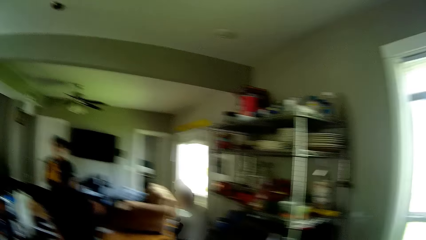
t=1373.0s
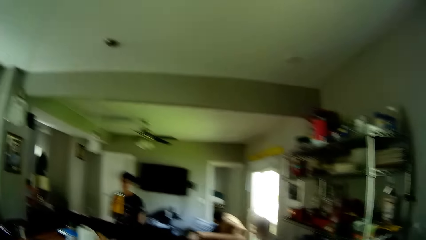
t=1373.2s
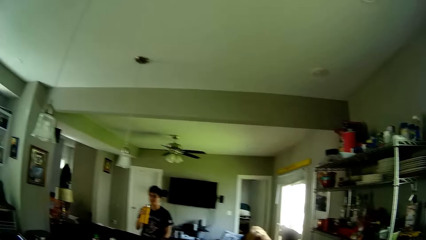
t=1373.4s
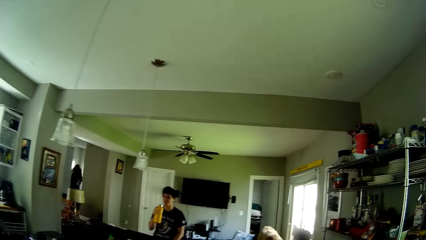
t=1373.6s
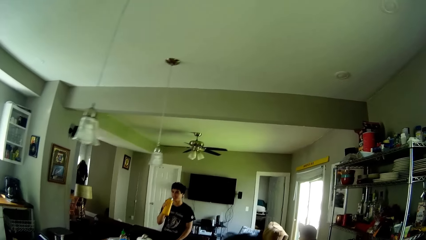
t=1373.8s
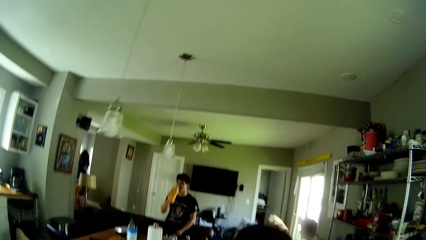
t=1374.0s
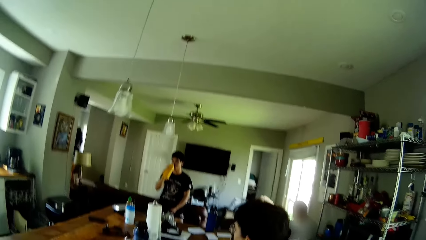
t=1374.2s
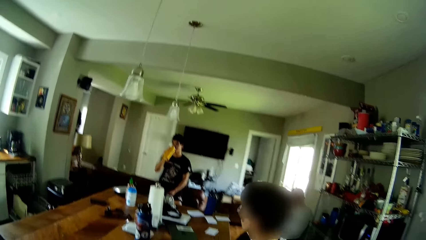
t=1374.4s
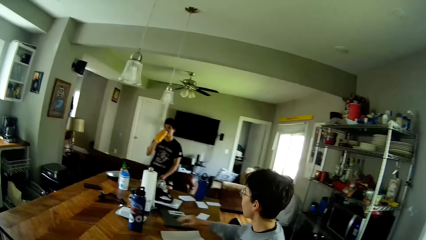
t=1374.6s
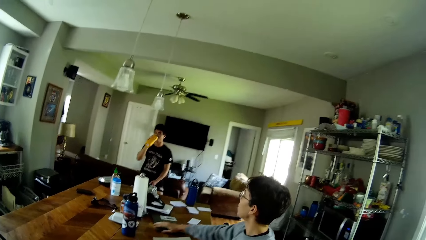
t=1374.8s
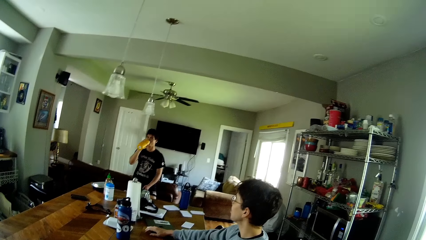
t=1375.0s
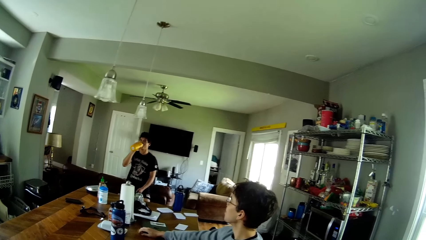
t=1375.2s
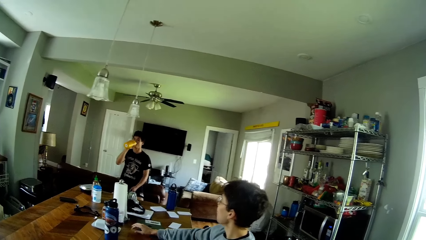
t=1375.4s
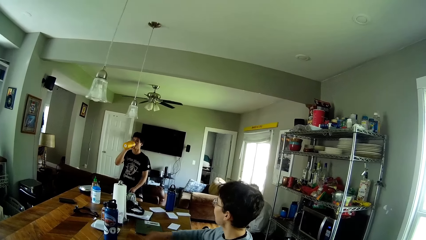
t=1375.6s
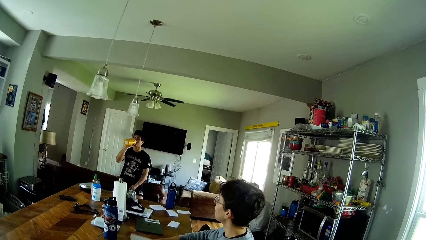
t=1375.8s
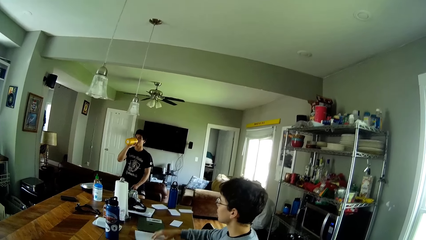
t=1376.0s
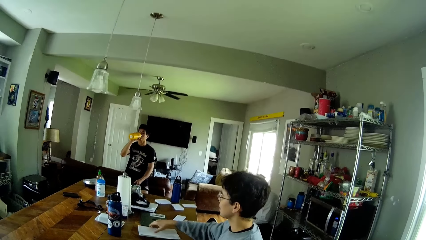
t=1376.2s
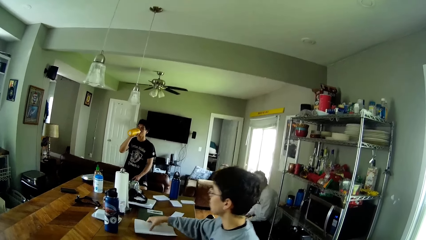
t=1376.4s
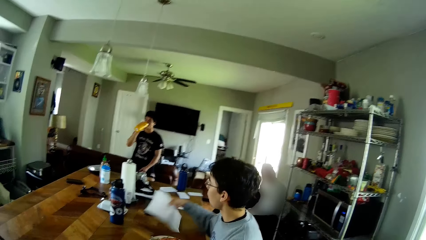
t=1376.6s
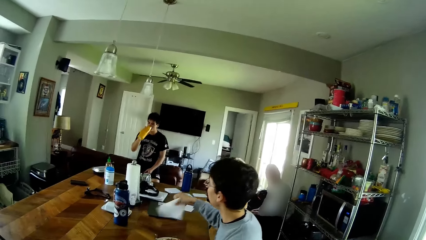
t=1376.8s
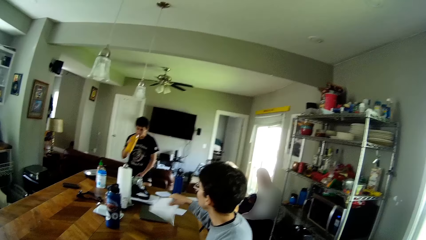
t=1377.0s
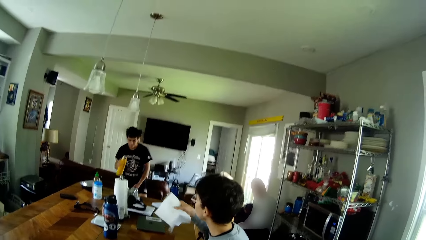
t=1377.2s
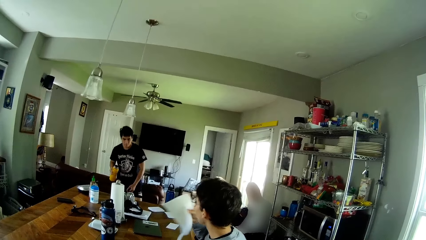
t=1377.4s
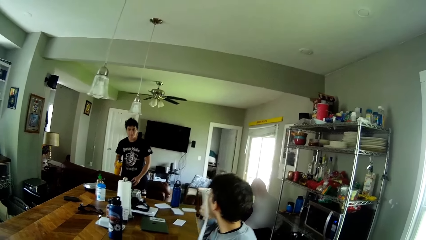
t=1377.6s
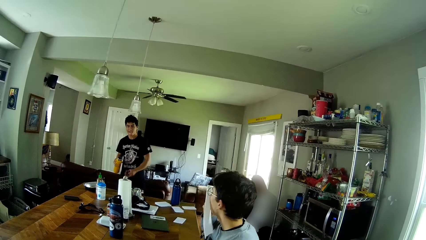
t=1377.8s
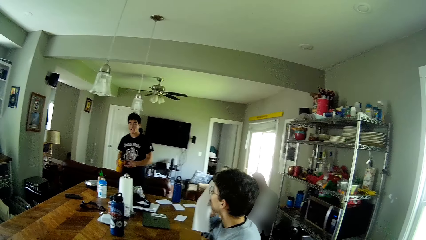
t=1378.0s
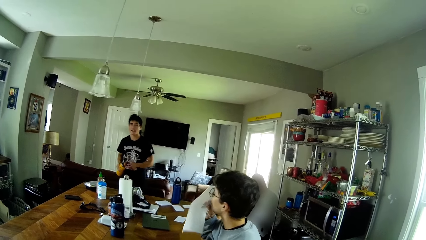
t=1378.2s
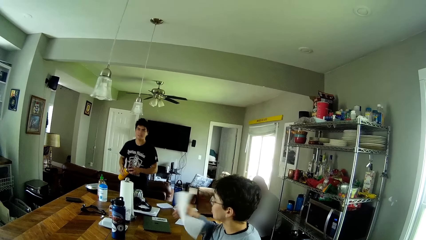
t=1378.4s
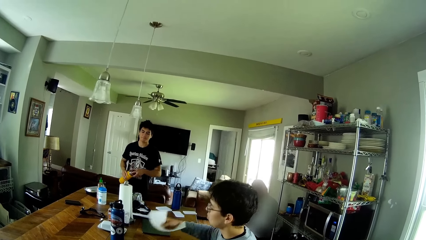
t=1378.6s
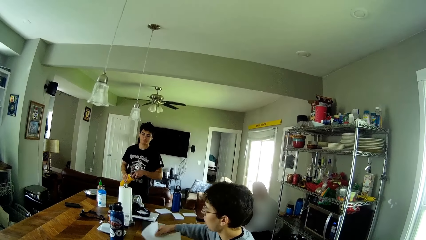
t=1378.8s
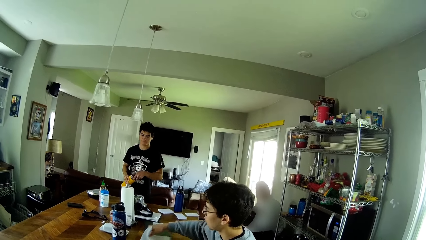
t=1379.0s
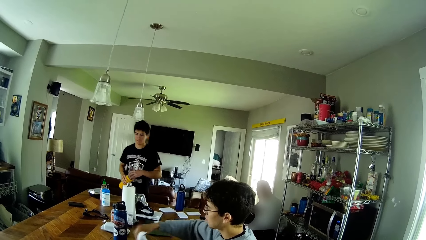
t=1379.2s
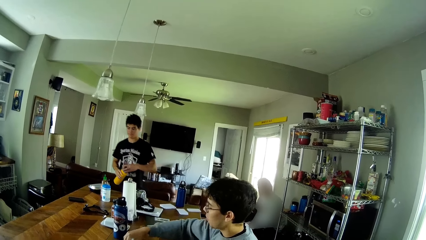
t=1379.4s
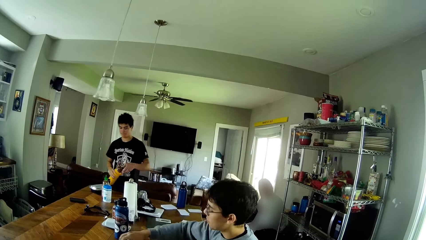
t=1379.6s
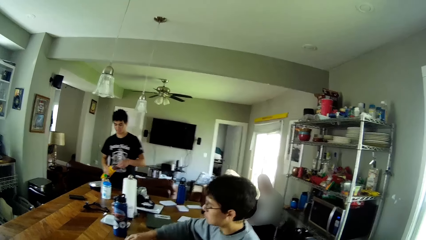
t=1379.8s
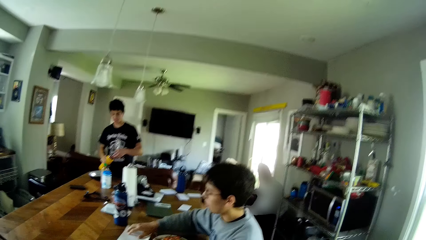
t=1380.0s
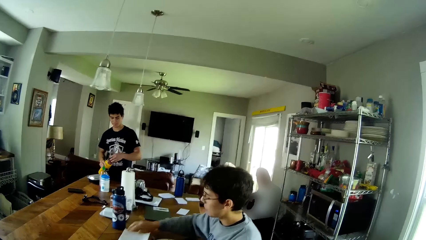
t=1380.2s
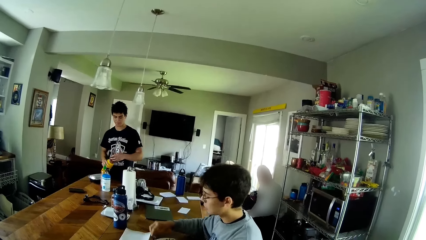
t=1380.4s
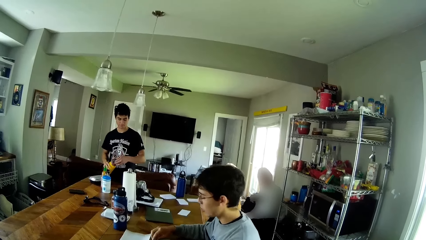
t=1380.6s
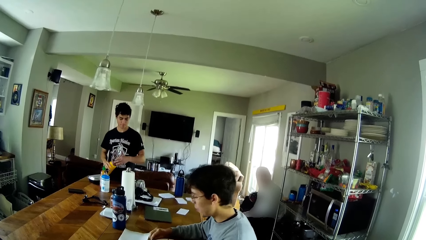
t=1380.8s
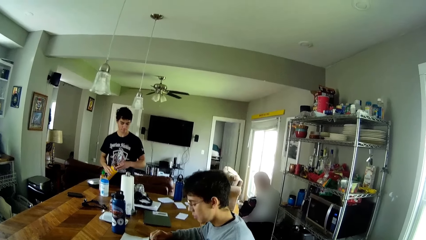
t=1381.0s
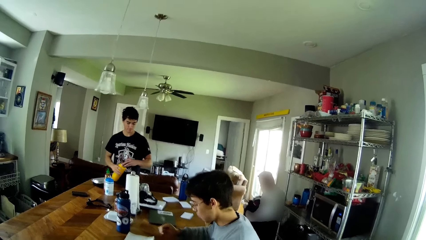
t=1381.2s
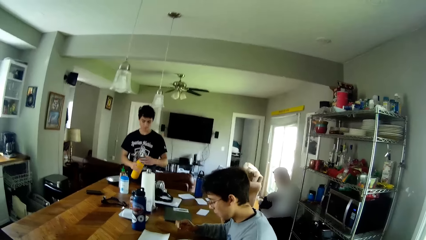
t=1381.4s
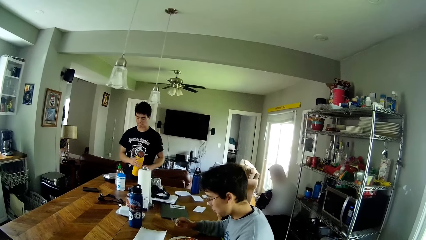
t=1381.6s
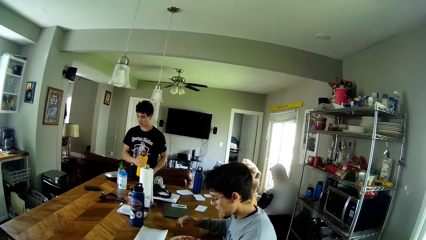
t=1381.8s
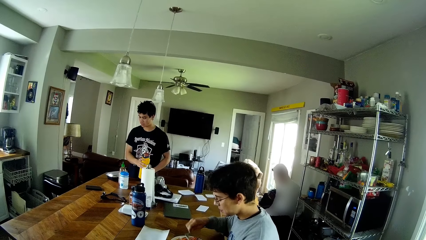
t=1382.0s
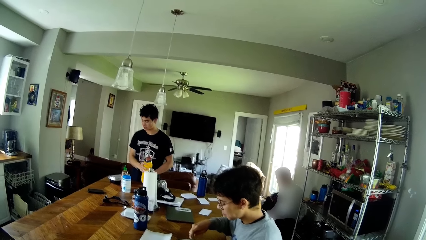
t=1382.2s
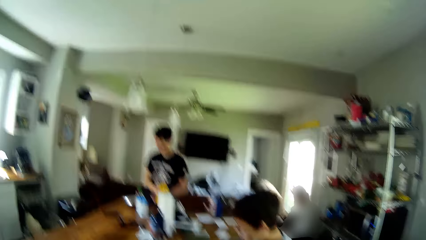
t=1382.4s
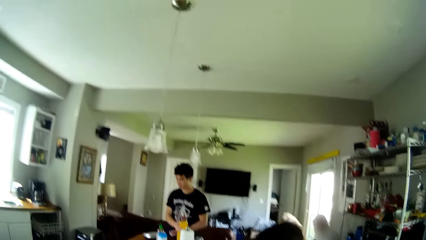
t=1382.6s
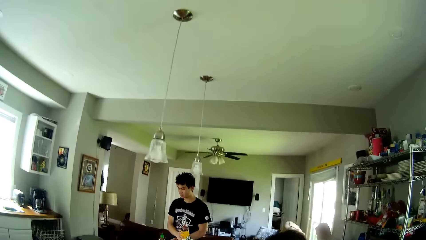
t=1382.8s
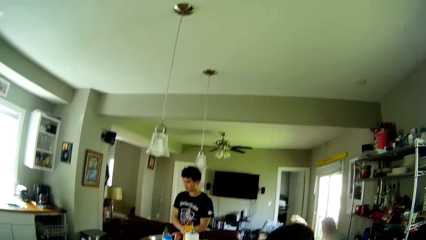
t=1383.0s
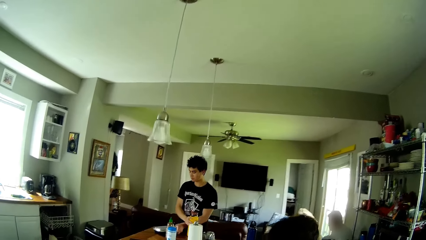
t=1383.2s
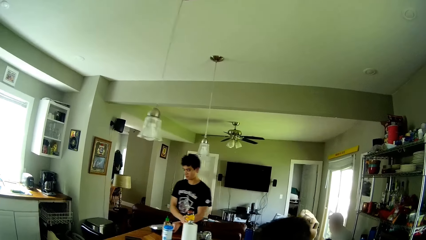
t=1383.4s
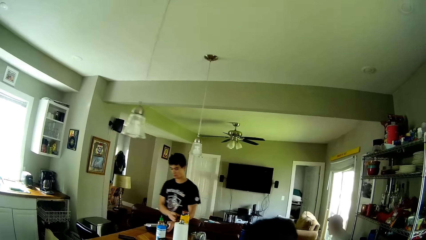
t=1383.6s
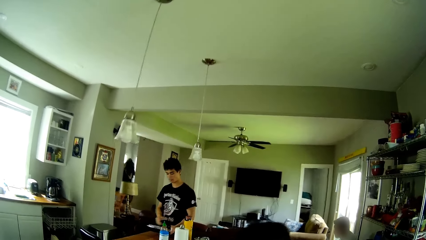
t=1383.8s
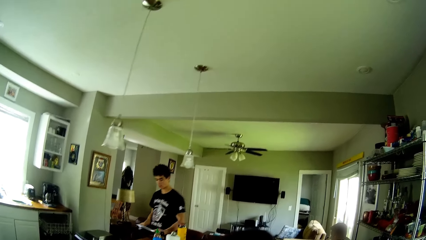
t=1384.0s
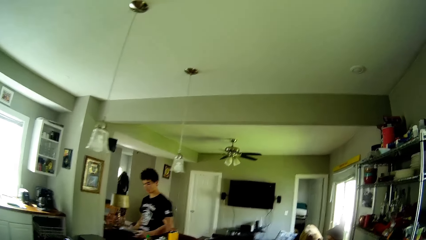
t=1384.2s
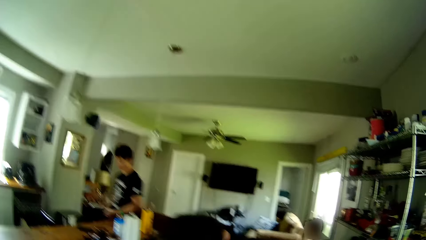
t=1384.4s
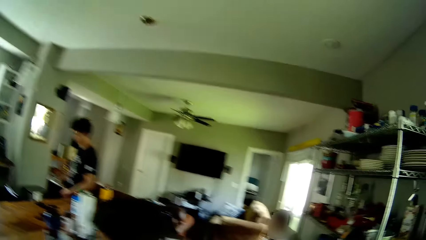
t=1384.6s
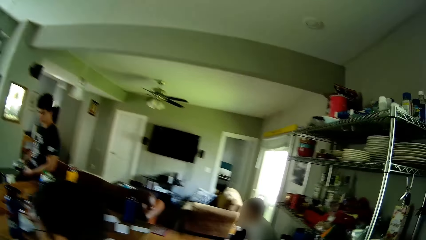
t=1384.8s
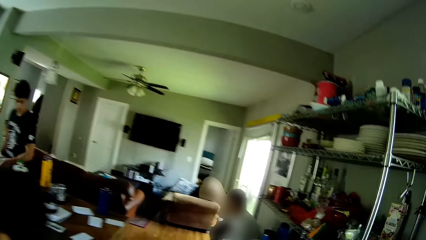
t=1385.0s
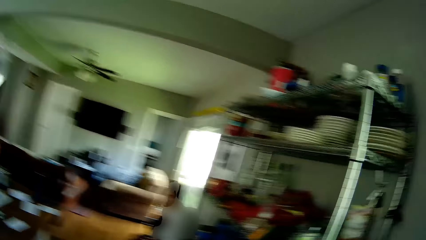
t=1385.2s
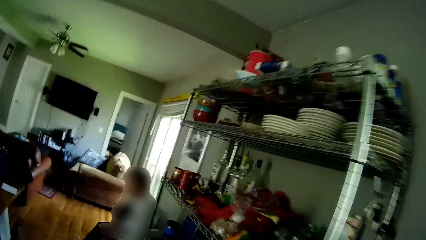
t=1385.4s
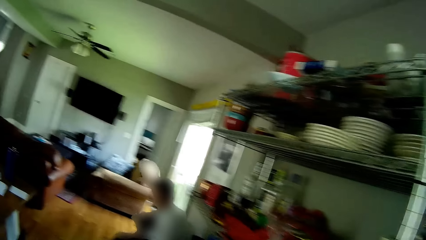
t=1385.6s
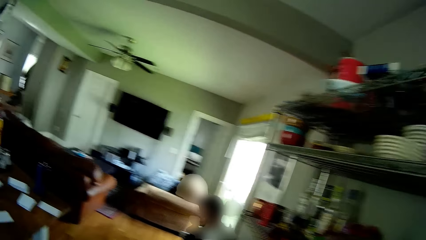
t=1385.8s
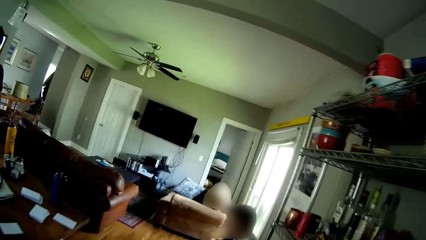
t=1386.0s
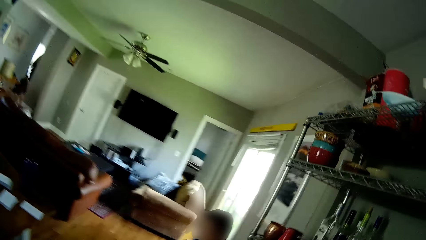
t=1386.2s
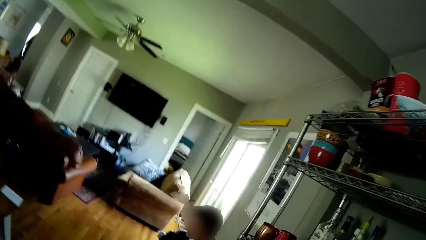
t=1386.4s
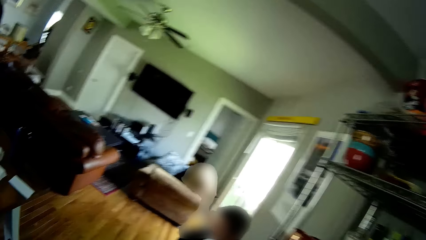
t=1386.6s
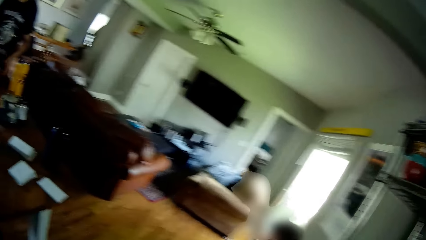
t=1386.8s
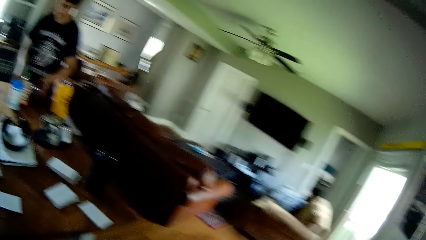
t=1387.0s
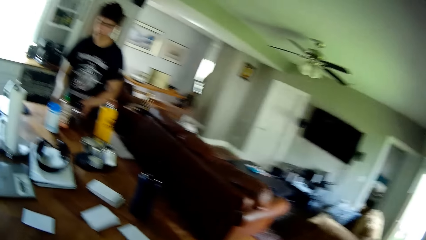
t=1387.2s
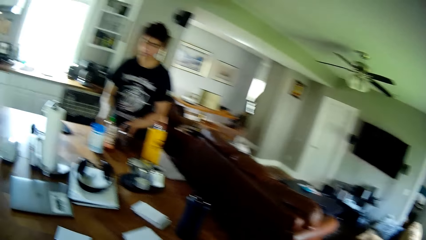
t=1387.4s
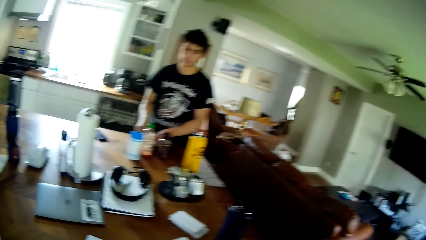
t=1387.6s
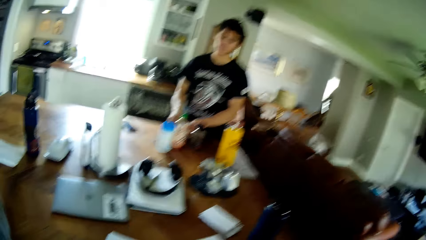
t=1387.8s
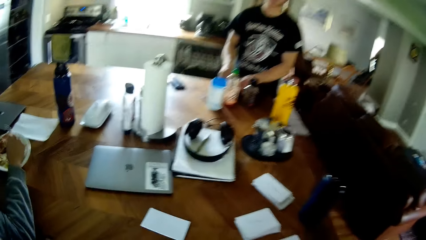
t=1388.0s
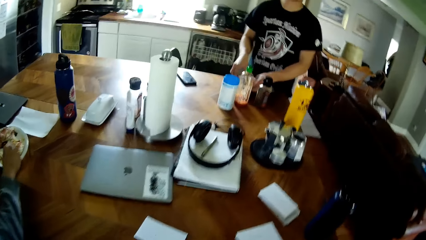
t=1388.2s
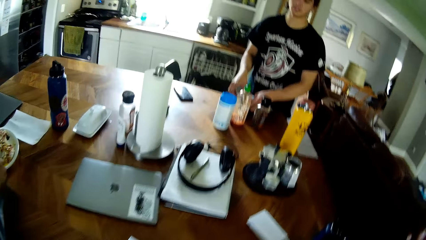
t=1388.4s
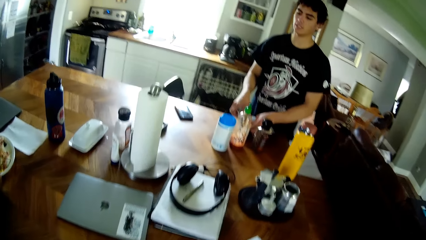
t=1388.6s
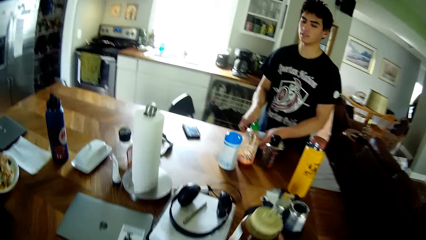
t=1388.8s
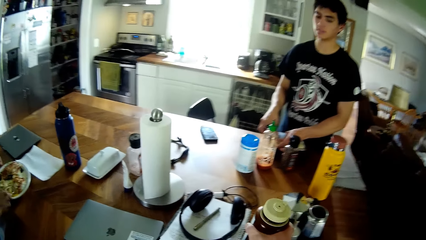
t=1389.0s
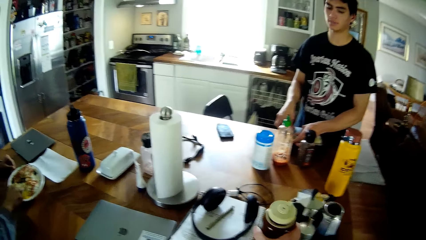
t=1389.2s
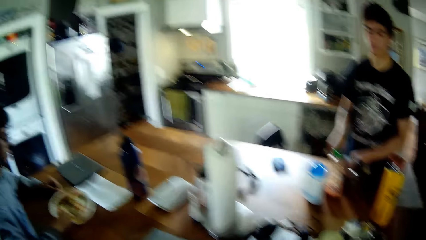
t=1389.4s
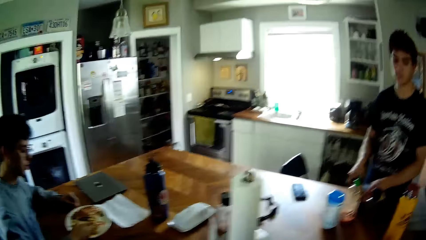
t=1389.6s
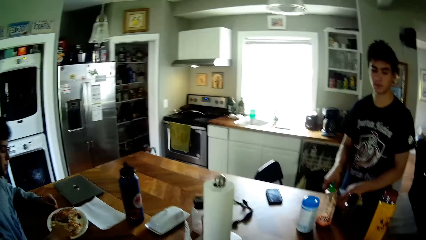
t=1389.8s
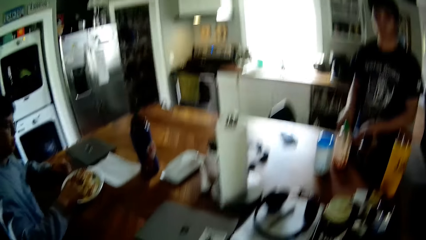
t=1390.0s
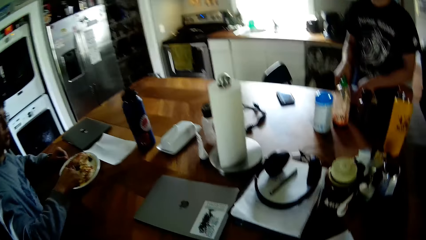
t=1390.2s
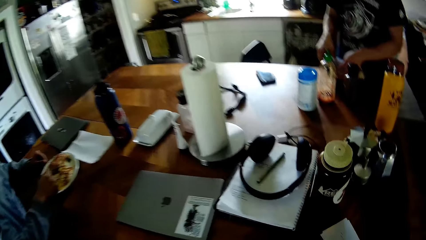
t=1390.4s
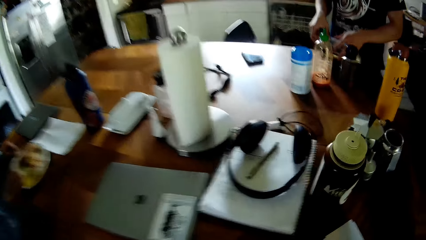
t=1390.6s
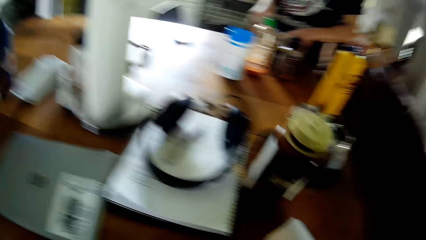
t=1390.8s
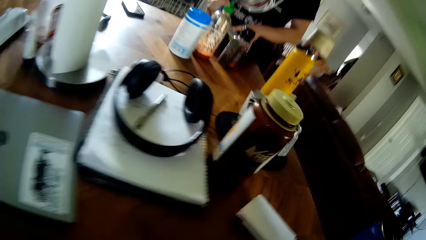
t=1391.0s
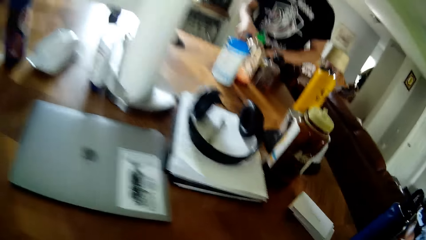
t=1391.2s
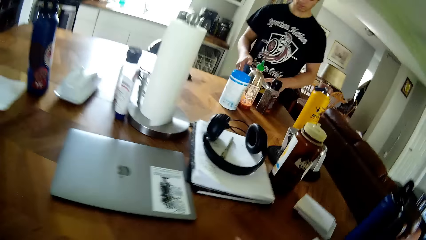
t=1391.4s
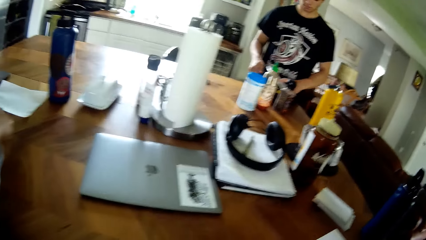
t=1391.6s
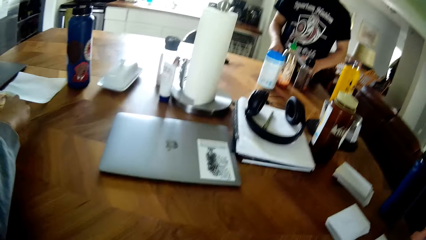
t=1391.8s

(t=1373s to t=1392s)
The camera wearer walks along the table. A man drinks from the bottle in his right hand. Another man moves a book on the table with his right hand, picks up a paper on the table with his right hand, and shakes the paper in his right hand. The other man wipes his mouth with the paper. The first man covers the bottle in his right hand with a cover in his left hand. The first man tightens his water bottle lid. The other man drops the paper in his right hand back on the table. The camera wearer picks up the fork in the plate with his right hand. The other man eats food on the table. The first man picks up a plate on the table with his left hand, drops the bottle in his right hand on the table, and passes the plate to his right hand. The first man walks along the table. The camera wearer walks along the table. The other man eats the food in the plate with the fork in his right hand. The camera wearer drops the bottle in his right hand on the table. The first man opens the dish lid on the table. The camera wearer sits on a table chair beside the other man.
